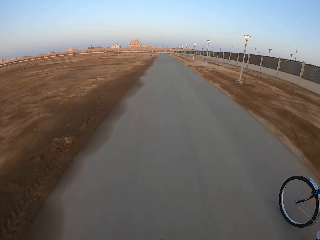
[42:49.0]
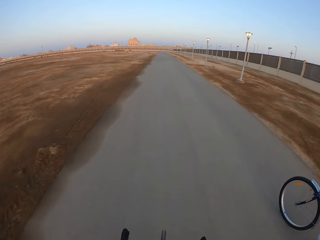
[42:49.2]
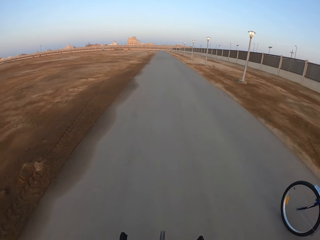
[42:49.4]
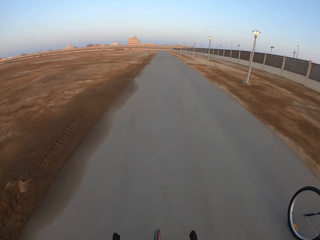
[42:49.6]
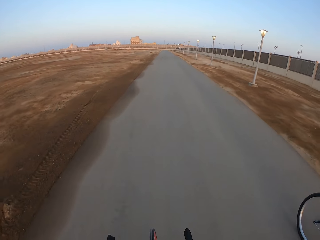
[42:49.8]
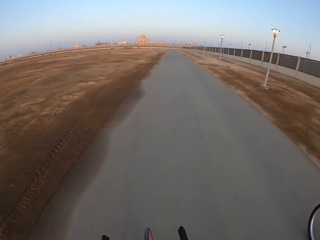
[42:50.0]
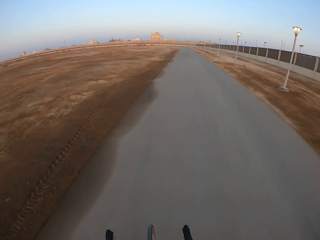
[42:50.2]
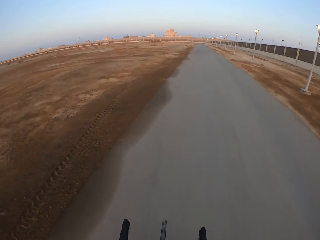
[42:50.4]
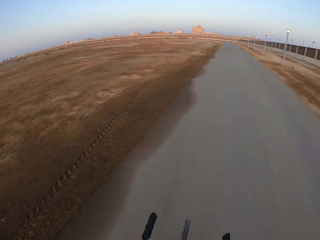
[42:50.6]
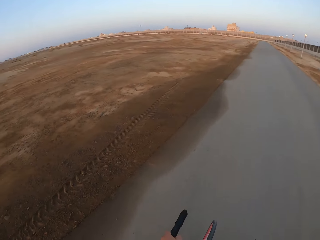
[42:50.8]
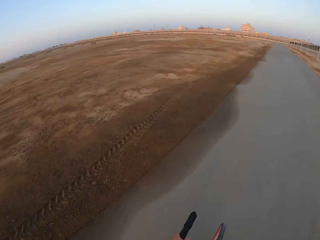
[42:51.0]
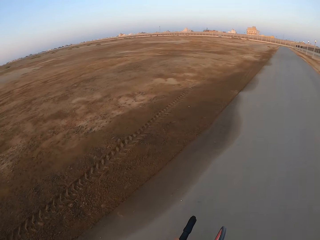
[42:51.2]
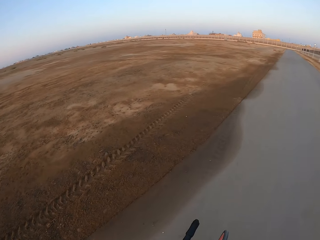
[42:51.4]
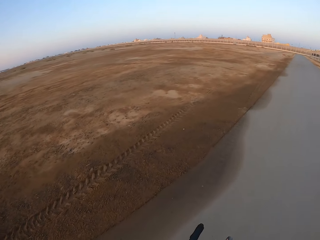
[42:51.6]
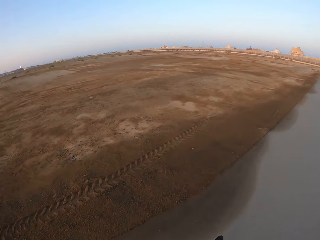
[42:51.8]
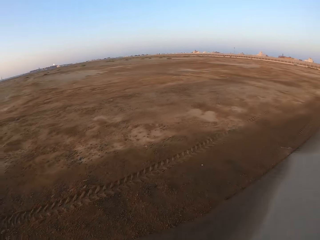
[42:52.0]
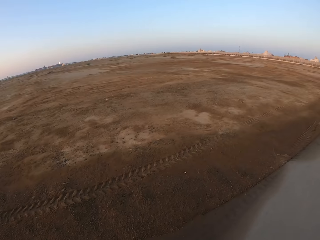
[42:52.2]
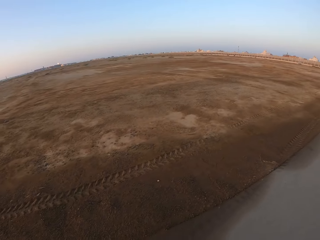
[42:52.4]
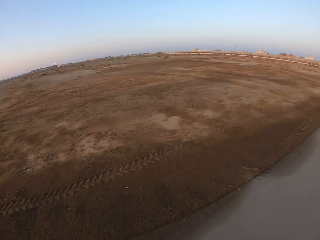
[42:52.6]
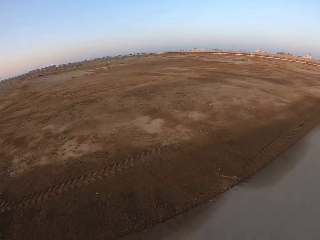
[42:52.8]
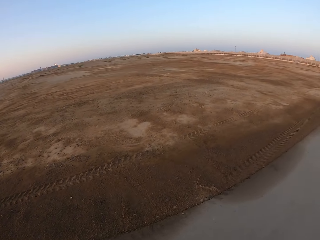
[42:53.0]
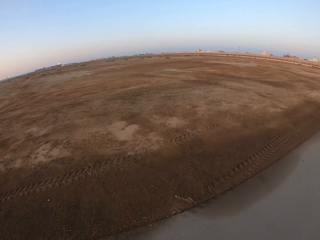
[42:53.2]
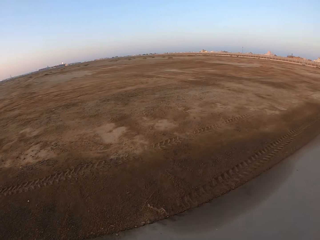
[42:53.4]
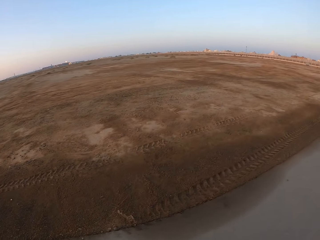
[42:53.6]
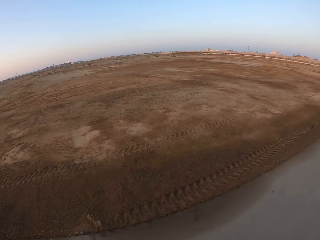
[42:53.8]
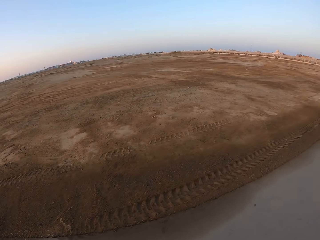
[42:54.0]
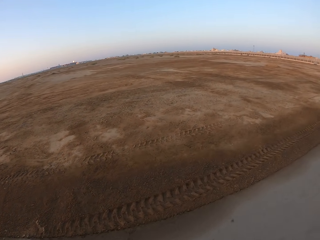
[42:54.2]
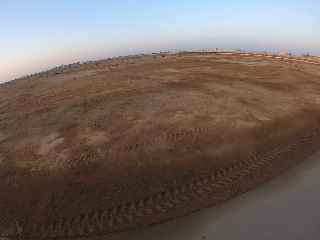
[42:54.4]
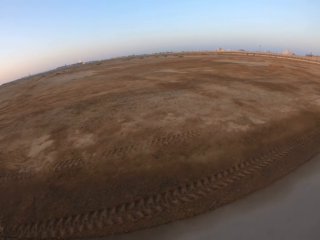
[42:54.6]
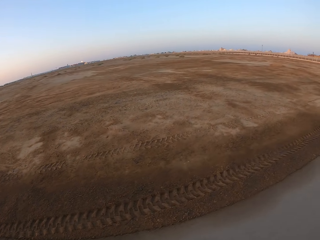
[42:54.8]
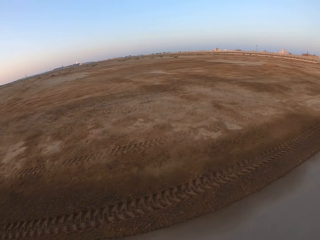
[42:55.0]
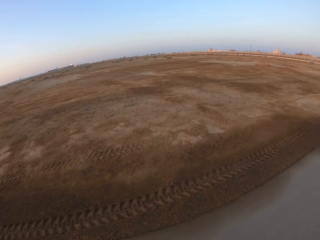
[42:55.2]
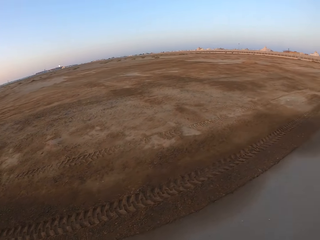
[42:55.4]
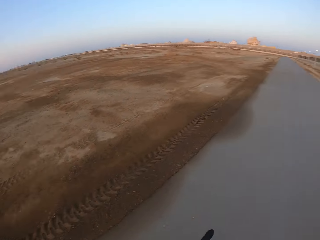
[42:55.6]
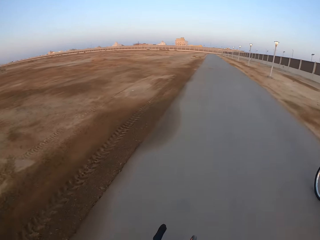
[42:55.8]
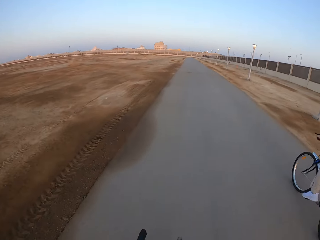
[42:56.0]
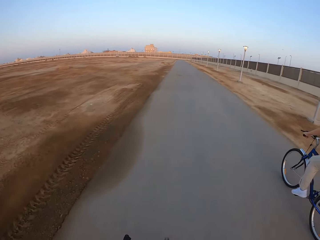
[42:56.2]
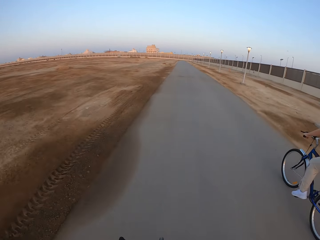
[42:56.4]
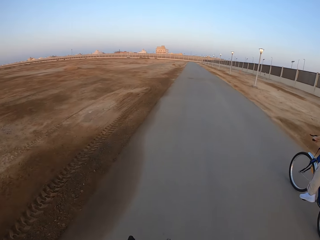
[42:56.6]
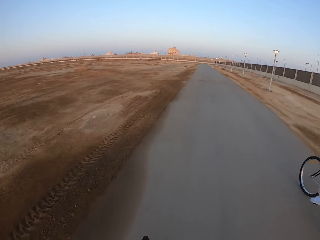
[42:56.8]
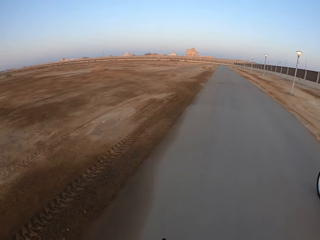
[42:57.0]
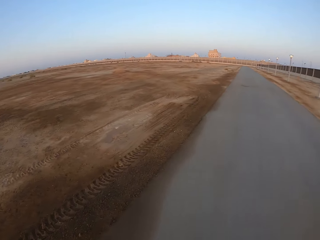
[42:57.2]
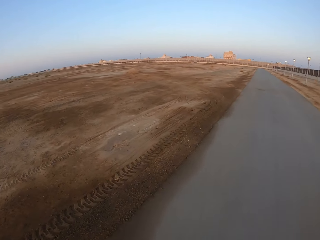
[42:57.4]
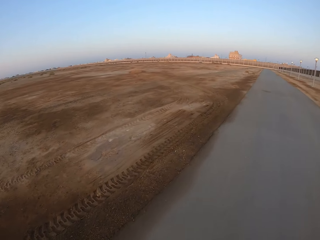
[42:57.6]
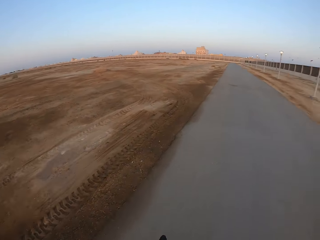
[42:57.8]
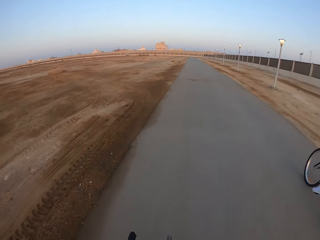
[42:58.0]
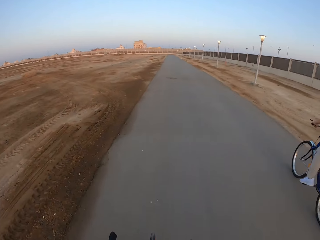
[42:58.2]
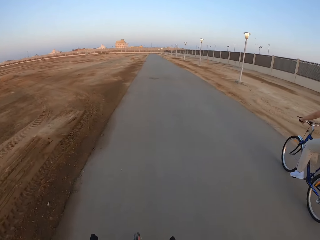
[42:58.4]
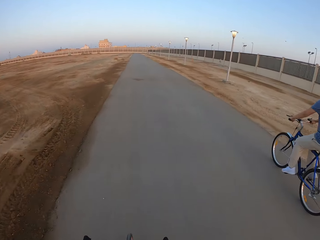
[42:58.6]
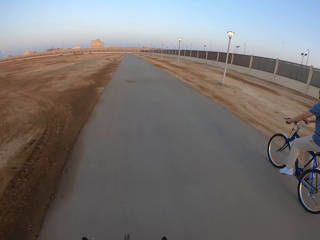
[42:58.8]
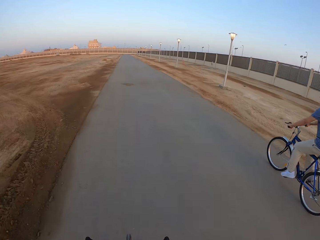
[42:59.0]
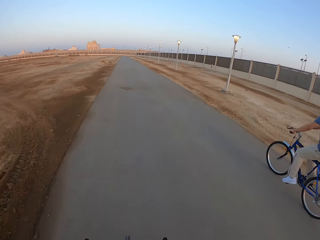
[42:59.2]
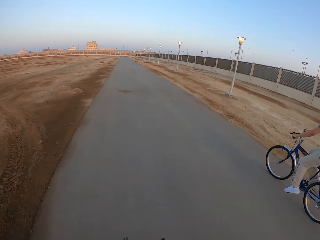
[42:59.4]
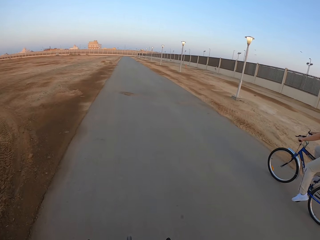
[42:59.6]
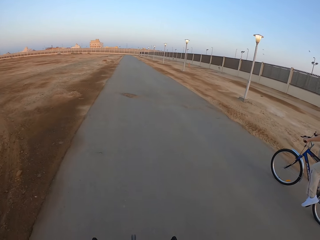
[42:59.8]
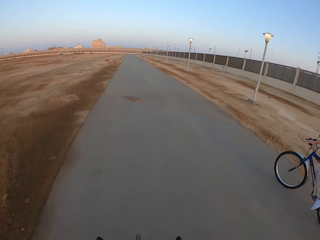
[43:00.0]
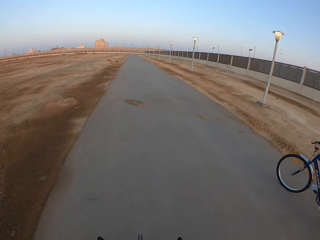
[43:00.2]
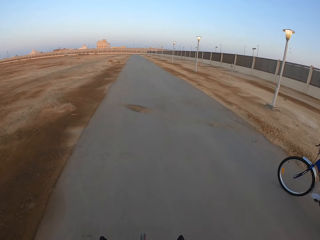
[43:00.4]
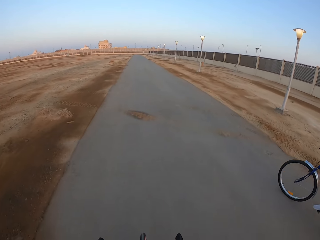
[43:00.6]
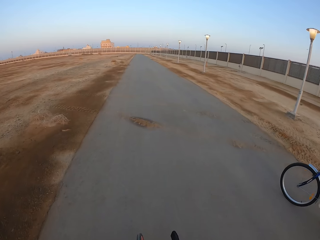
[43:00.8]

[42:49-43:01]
The camera wearer looks around. A man rides the bicycle.

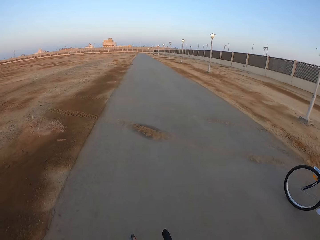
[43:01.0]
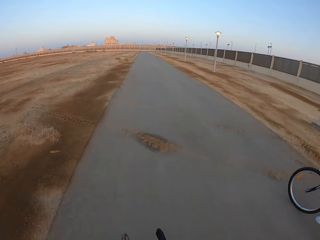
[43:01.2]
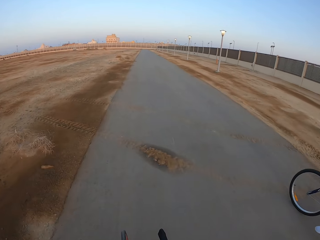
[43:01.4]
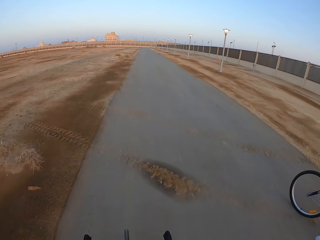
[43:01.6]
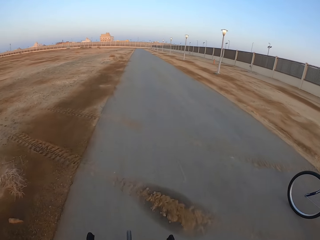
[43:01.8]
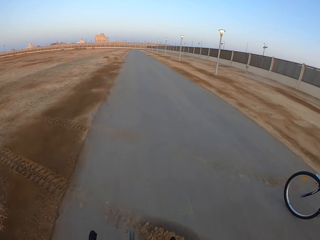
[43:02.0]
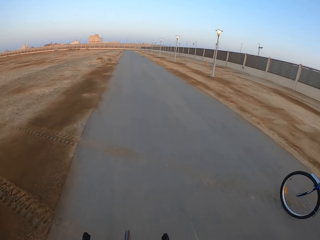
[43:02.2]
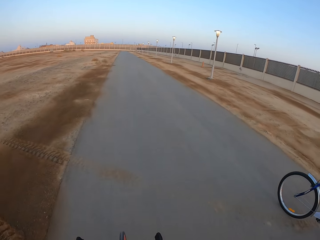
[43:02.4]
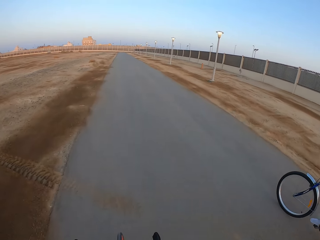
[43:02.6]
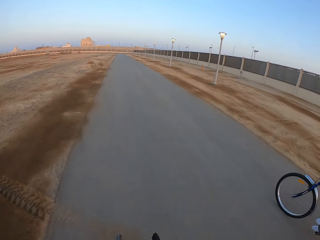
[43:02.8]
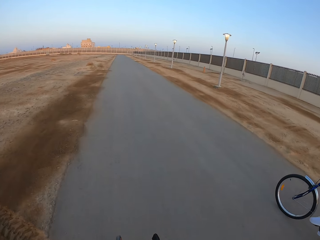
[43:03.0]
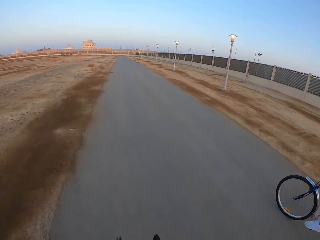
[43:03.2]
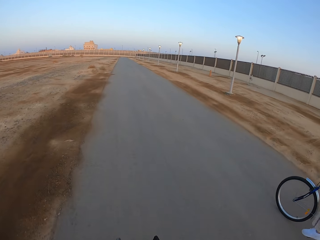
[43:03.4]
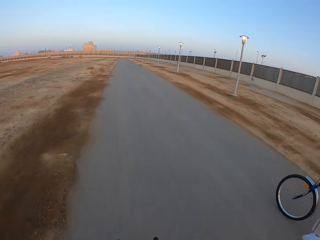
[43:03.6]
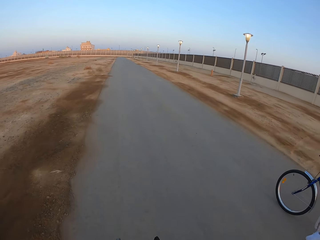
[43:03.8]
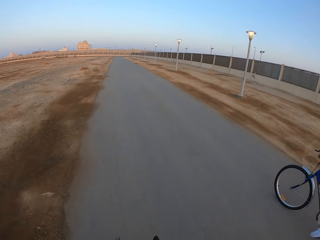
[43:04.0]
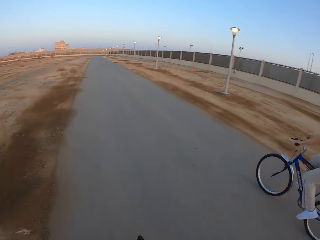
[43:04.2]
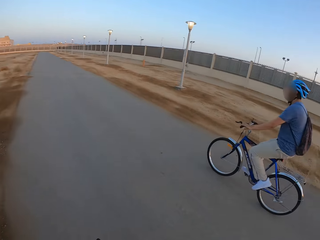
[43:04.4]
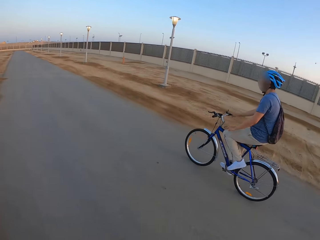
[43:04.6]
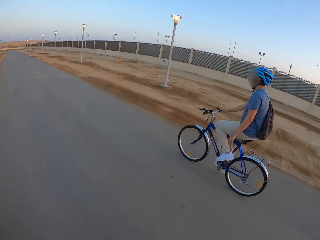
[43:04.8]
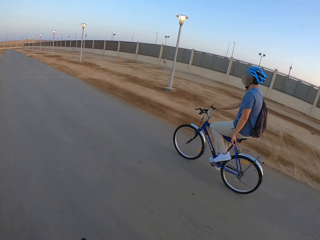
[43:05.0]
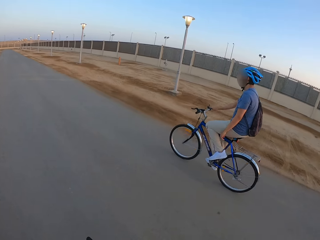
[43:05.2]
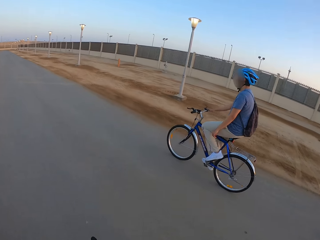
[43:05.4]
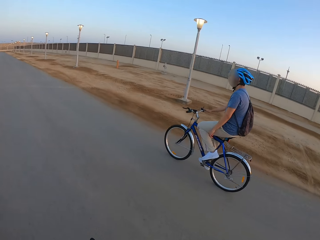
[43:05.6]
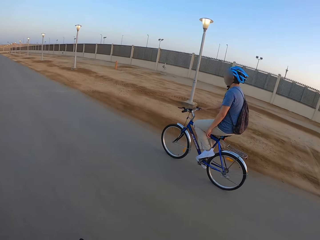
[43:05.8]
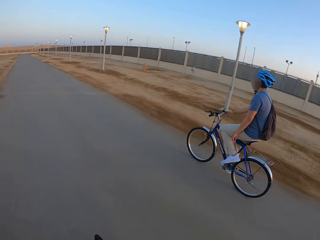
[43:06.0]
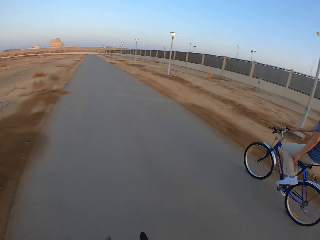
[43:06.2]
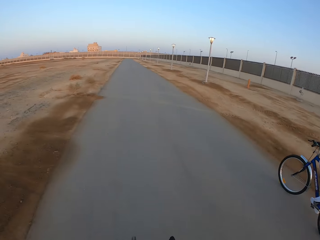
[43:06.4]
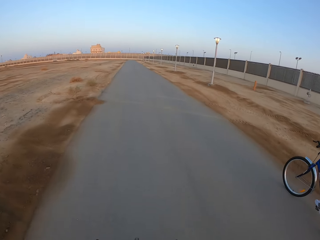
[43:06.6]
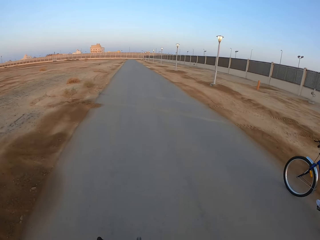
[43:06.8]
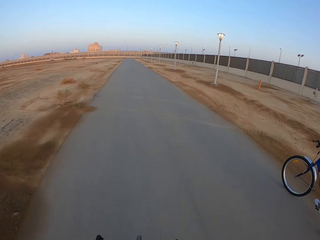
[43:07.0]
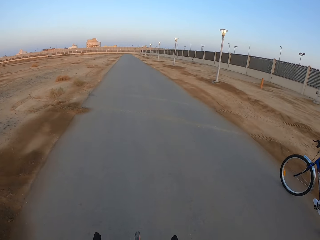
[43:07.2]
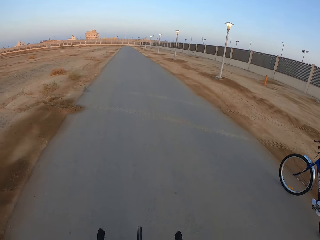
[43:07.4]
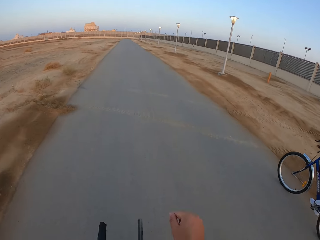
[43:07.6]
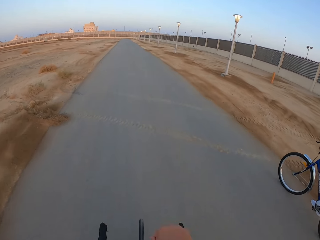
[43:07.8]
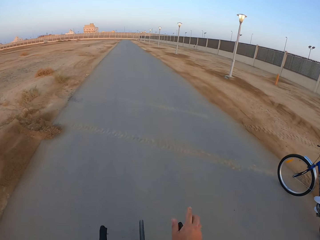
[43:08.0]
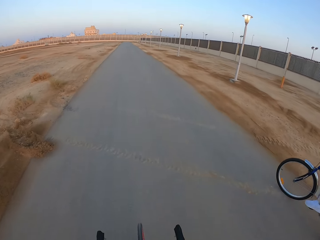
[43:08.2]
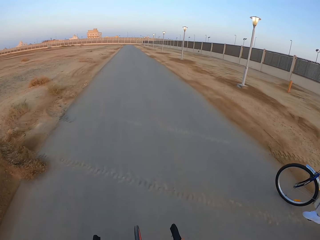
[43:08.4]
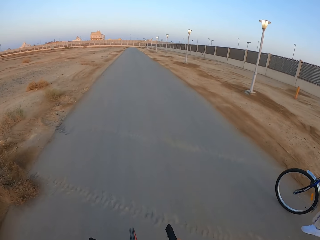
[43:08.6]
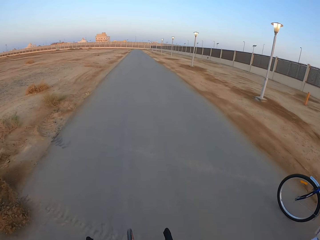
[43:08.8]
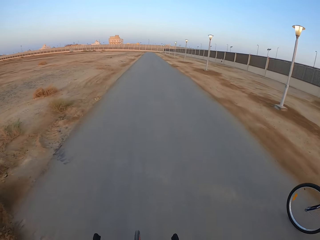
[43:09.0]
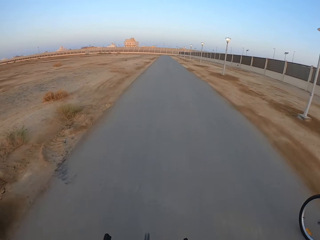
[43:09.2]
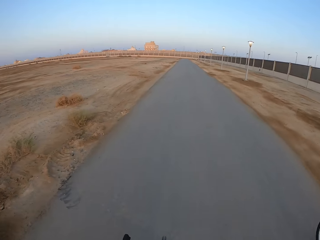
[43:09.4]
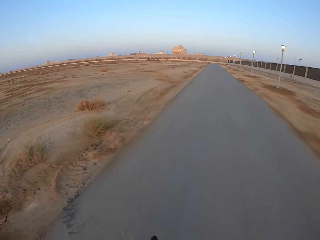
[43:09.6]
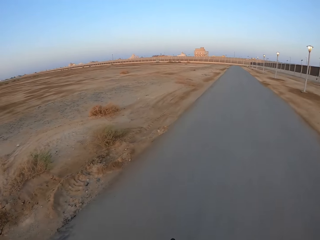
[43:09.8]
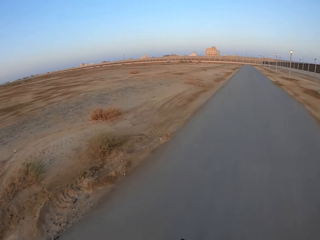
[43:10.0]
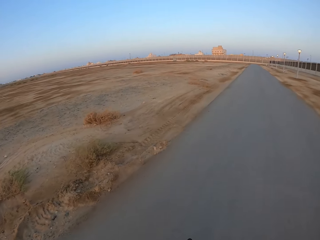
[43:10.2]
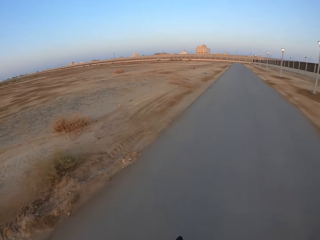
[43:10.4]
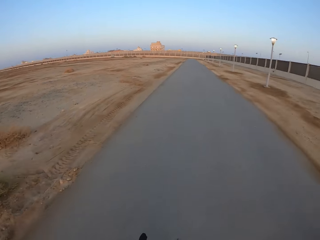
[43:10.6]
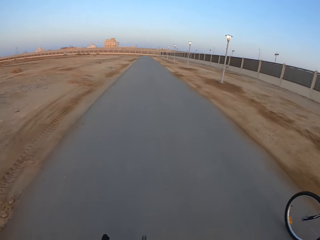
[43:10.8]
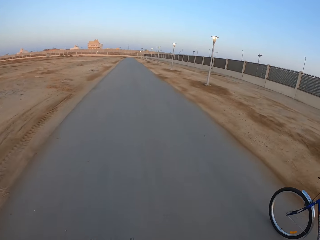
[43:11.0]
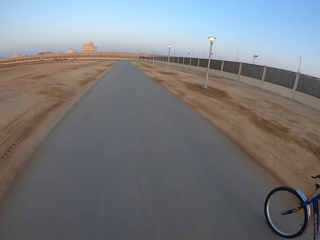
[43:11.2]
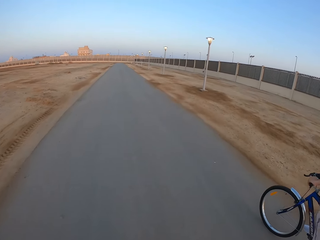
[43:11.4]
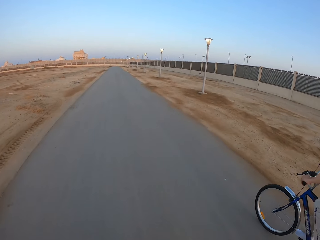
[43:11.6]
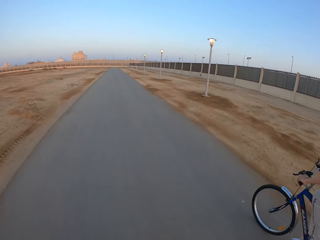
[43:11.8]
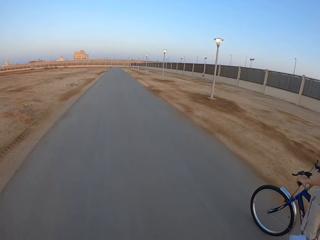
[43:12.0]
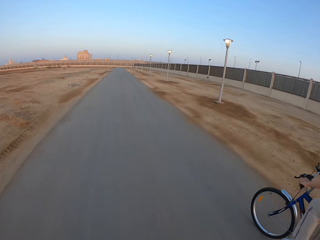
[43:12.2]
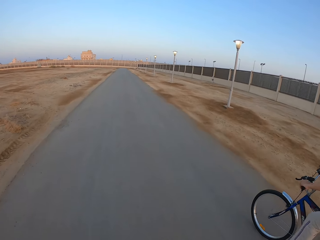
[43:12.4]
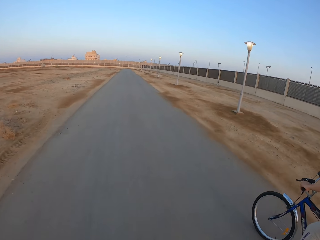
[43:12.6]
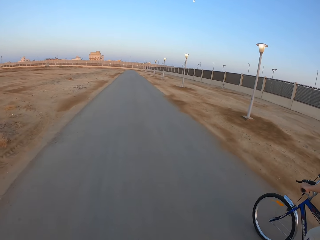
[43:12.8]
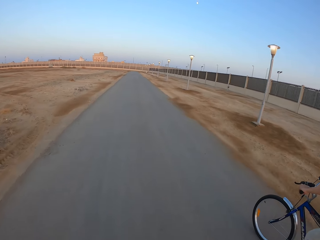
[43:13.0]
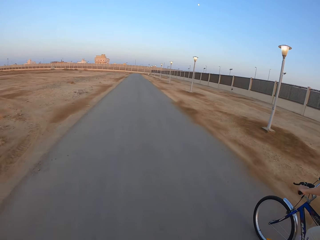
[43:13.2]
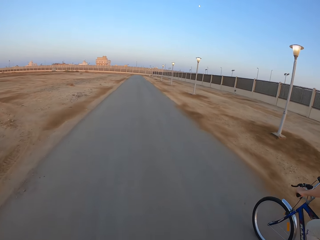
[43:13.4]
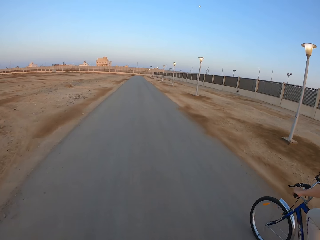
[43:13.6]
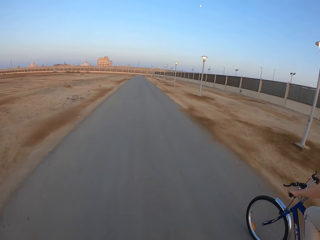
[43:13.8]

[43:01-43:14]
The camera wearer moves the hand. They ride the bicycle. A man rides the bicycle.
